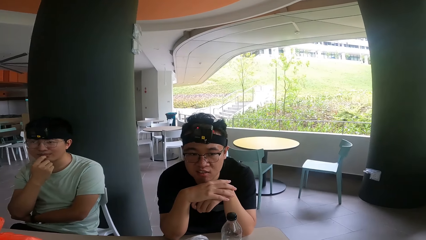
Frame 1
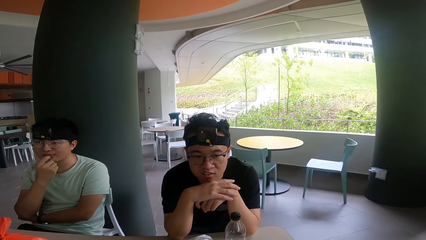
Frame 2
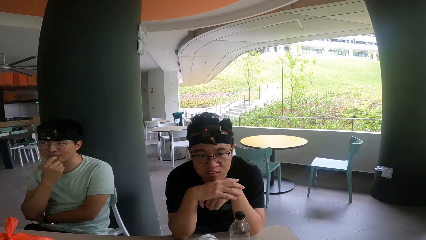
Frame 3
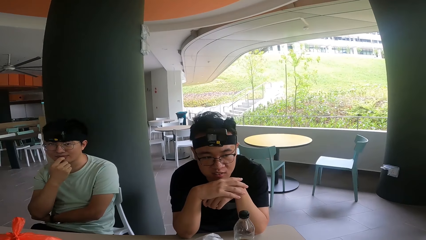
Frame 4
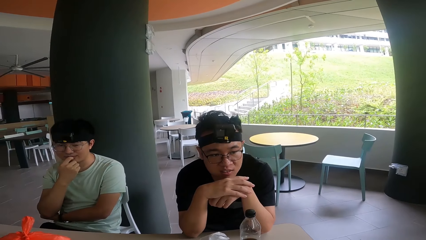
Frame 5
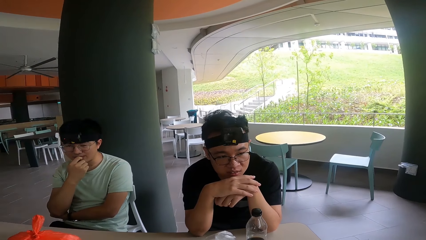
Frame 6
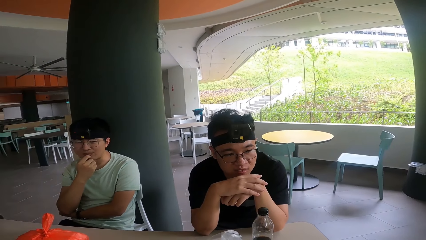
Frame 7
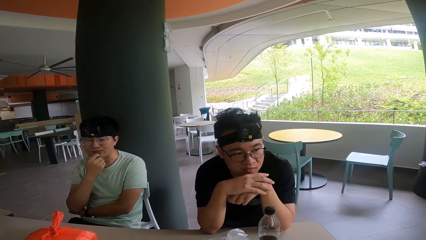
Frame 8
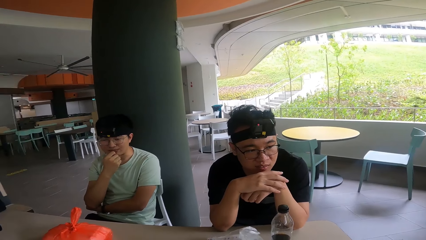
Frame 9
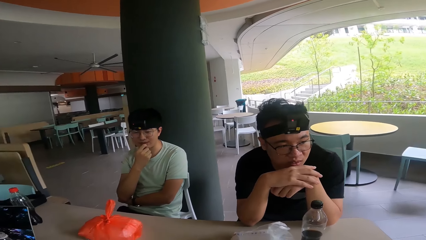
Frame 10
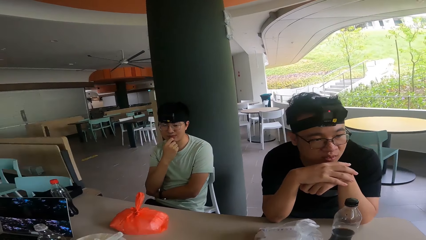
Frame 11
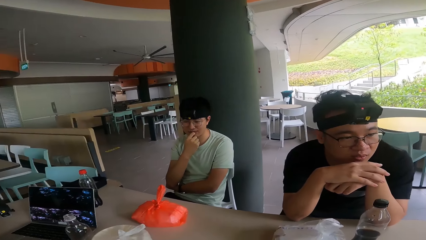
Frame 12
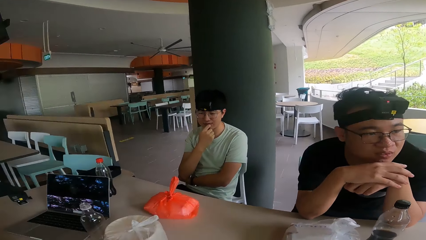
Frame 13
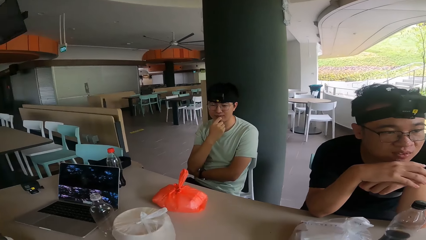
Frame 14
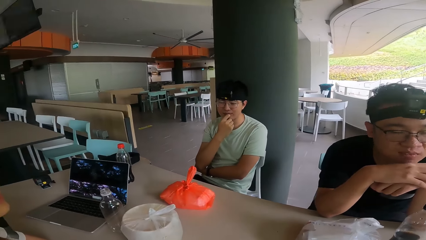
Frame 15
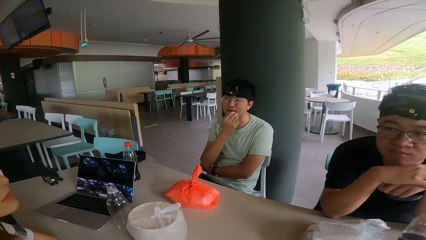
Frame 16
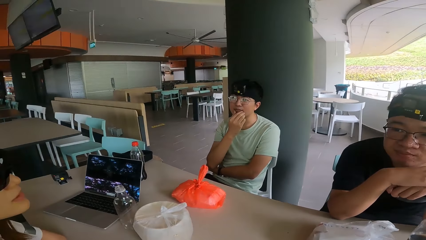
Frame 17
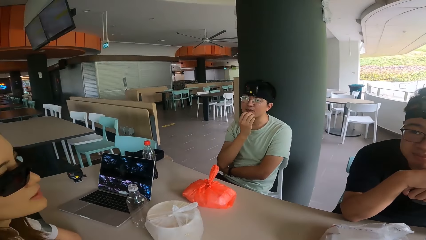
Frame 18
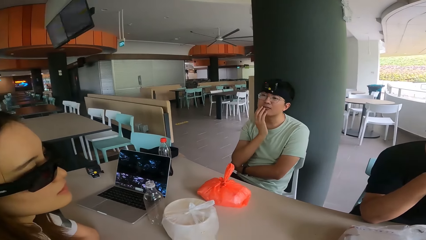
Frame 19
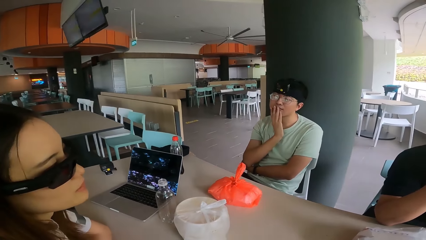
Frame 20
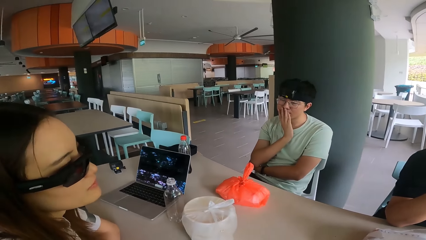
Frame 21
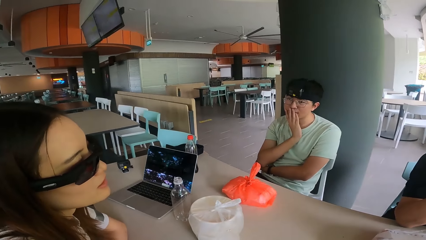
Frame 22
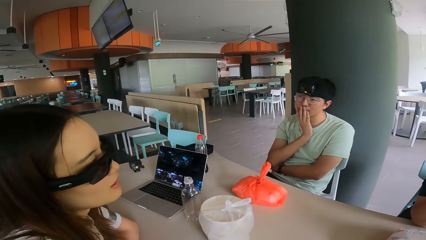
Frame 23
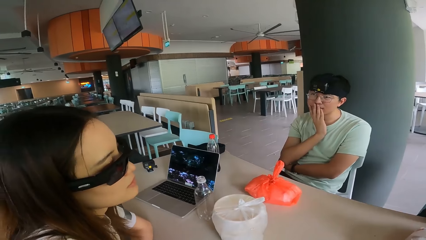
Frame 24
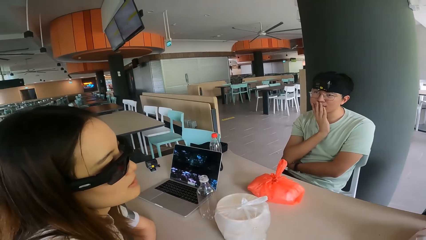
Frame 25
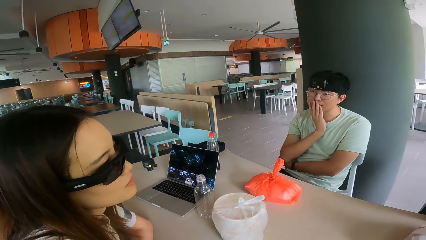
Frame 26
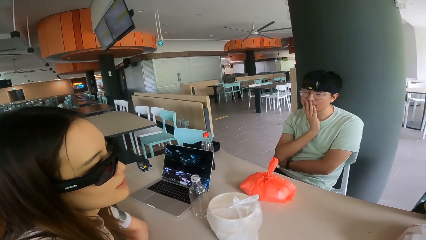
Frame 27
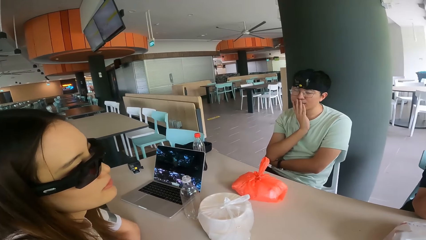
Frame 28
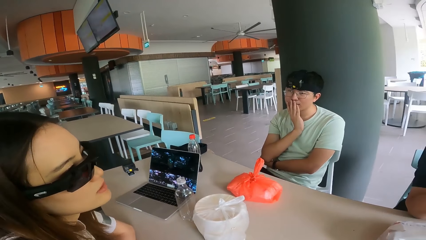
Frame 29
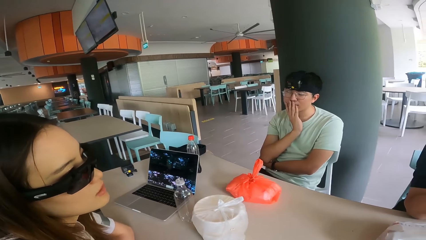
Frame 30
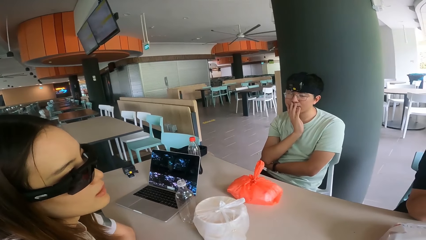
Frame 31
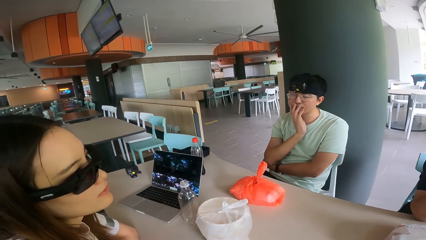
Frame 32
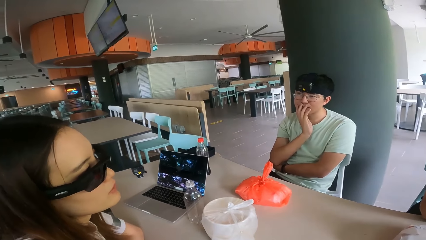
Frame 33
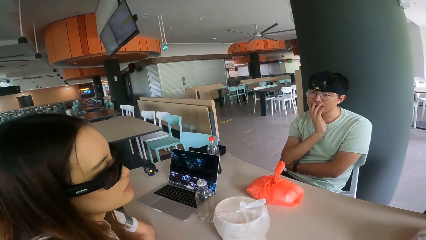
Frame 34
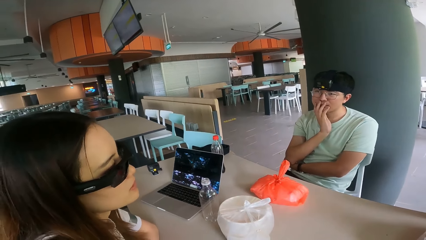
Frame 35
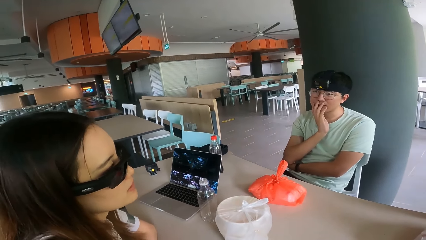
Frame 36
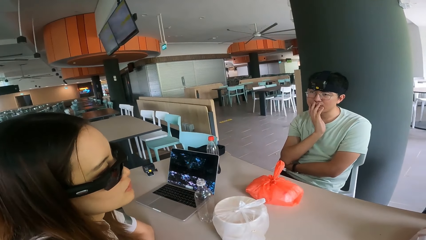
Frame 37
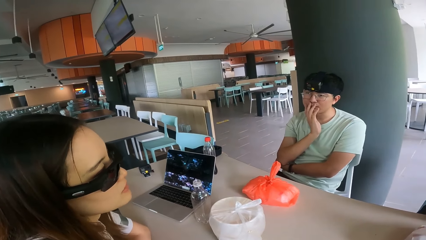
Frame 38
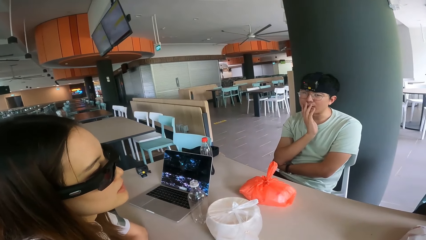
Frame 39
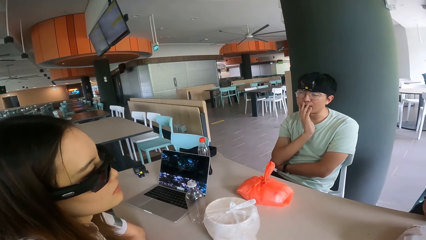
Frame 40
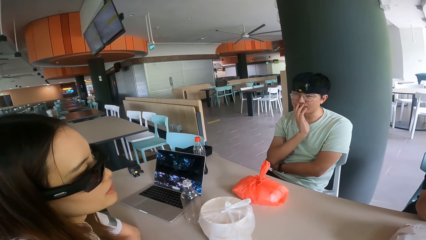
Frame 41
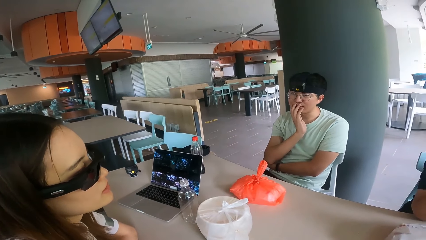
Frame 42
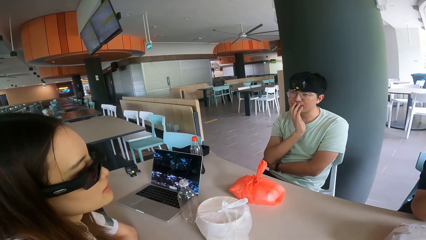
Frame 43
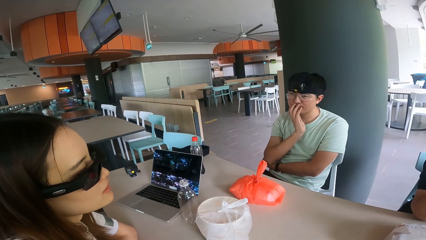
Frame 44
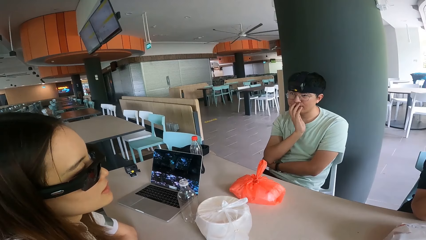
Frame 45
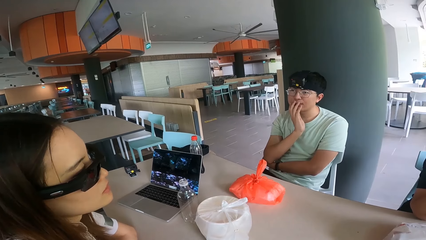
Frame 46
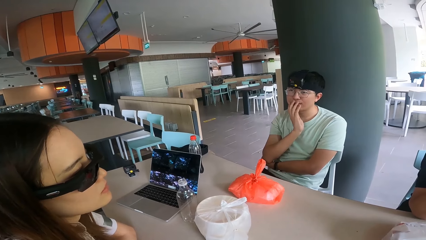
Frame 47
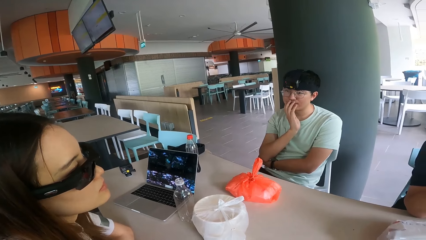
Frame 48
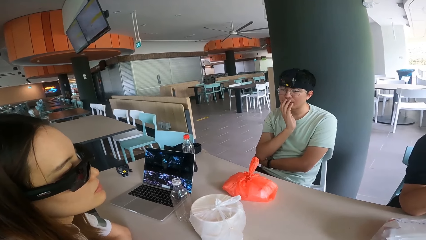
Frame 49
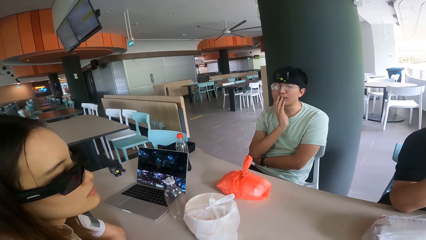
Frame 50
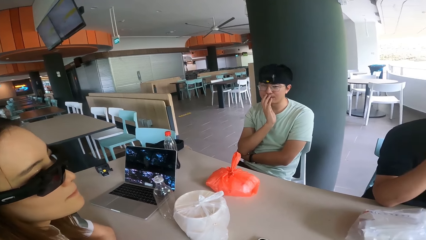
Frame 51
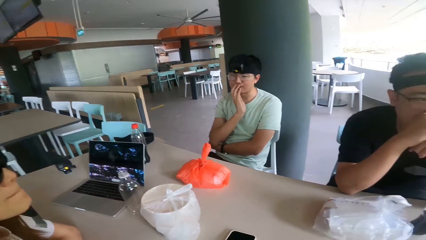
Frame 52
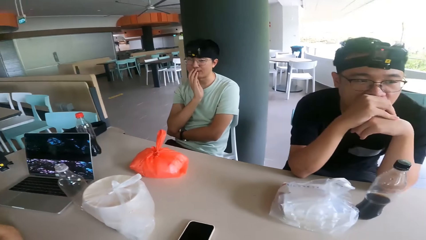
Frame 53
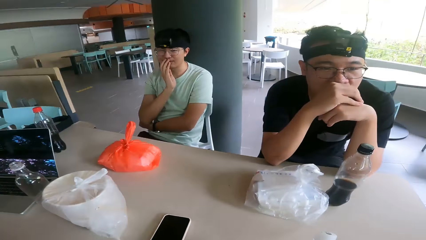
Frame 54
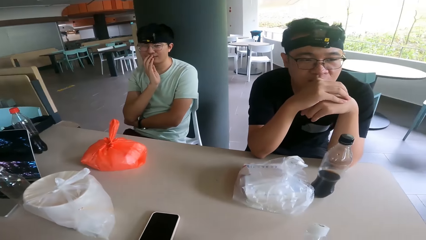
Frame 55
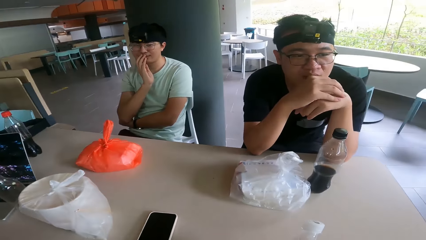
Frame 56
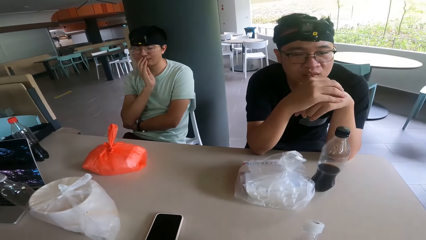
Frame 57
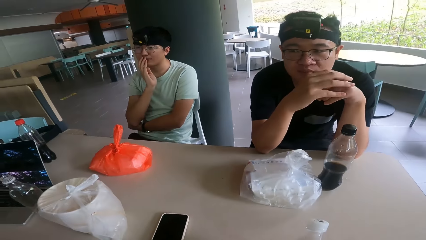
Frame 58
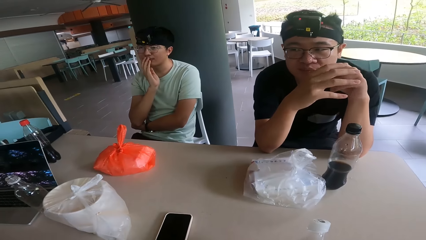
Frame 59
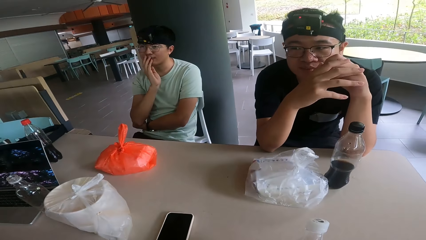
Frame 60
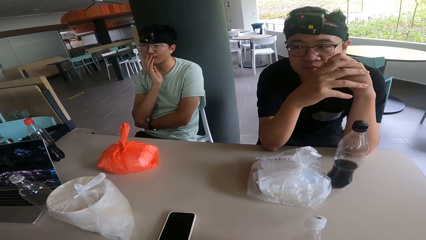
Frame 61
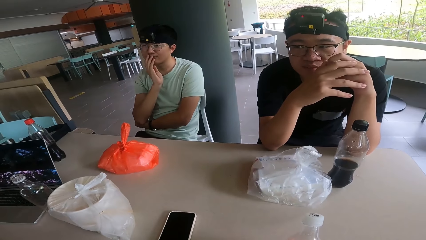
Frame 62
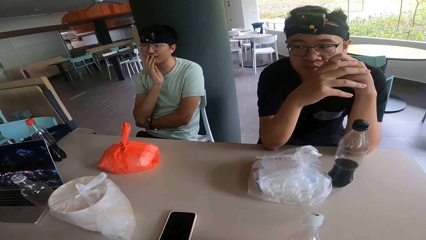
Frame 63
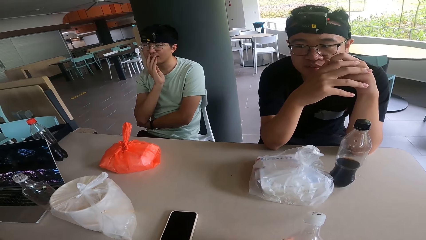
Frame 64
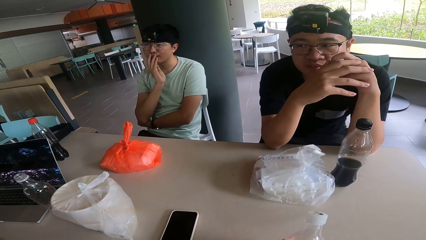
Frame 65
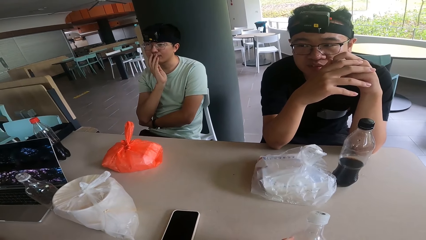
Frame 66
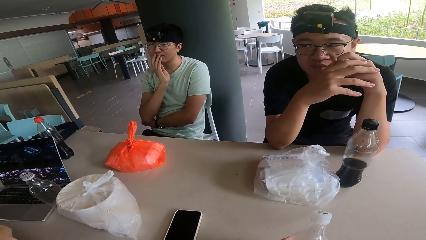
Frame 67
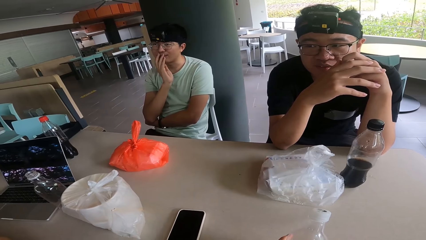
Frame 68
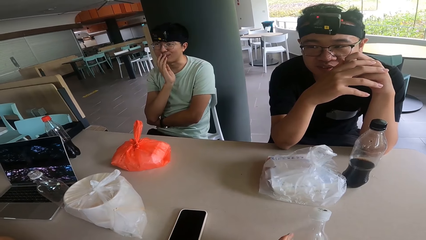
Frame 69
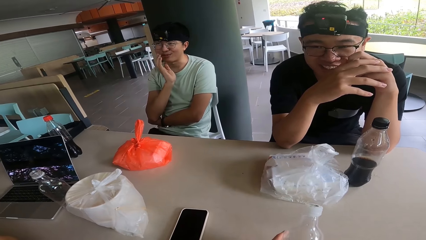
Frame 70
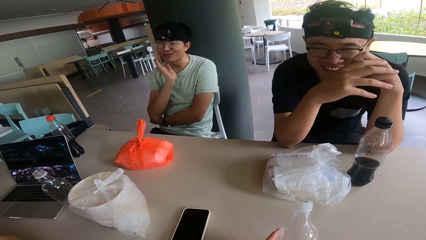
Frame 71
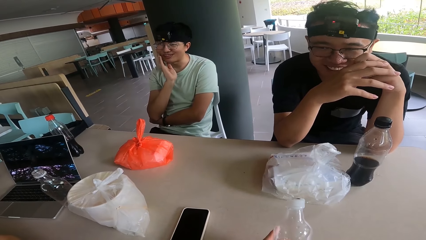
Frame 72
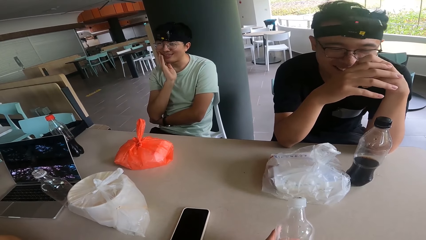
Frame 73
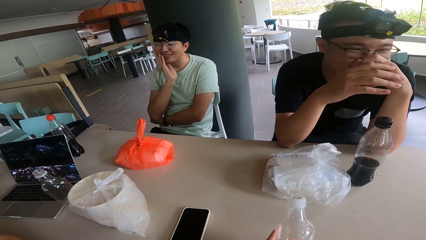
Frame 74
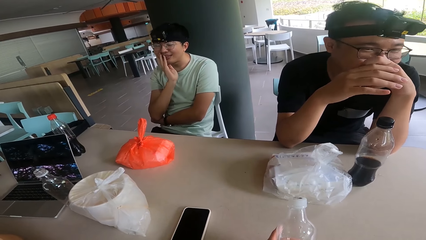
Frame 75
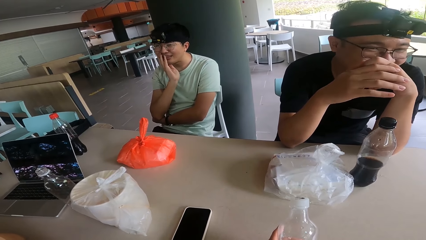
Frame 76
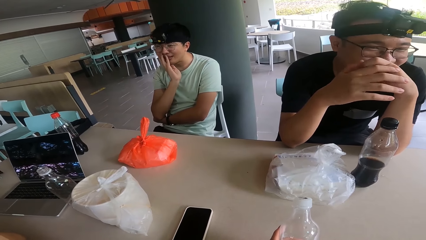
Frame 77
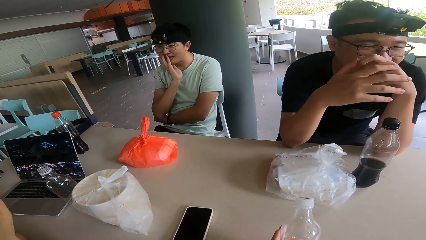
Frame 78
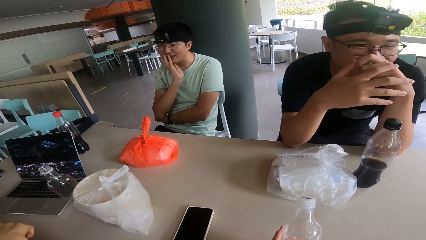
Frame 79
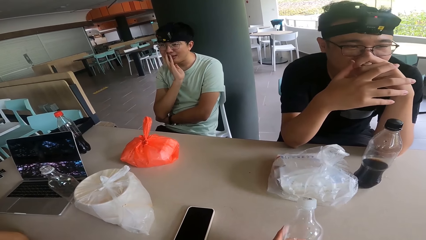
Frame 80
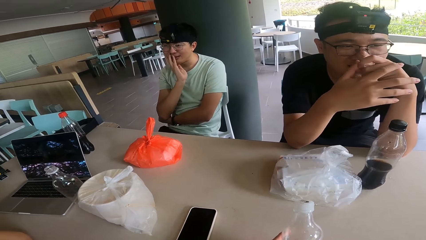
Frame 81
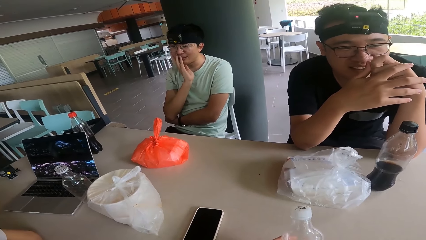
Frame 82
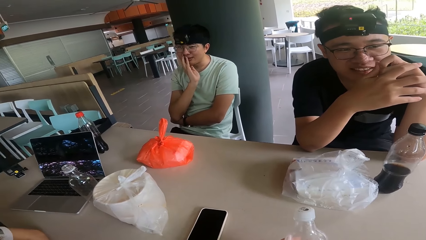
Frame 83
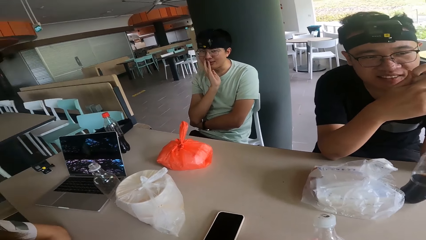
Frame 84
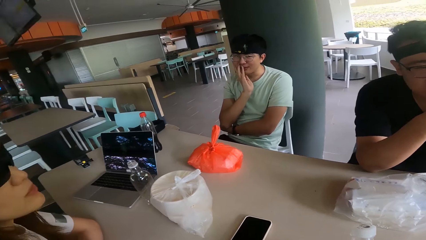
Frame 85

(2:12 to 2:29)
A man nods his head. Another man nods his head. A woman converses. The other man nods his head. The first man nods his head. The camera wearer moves the bottle on the table.
